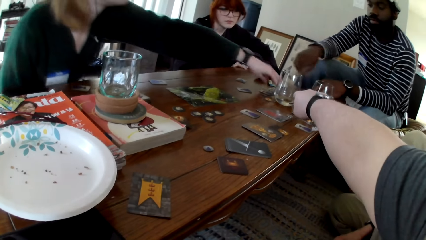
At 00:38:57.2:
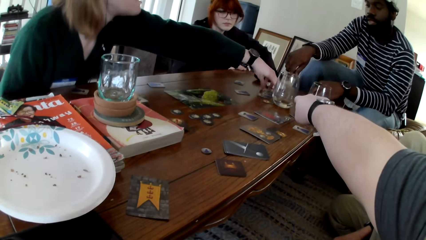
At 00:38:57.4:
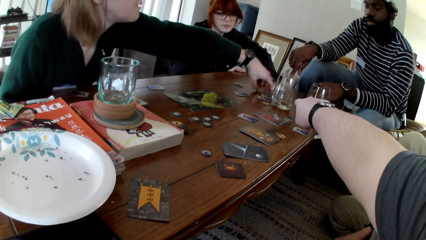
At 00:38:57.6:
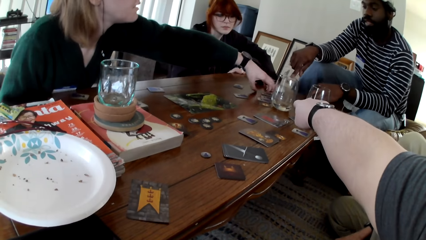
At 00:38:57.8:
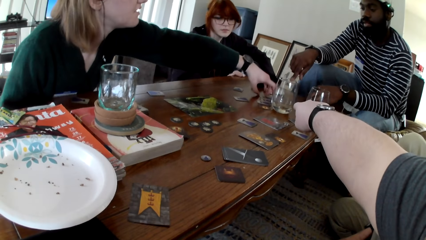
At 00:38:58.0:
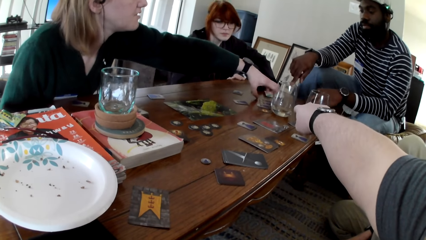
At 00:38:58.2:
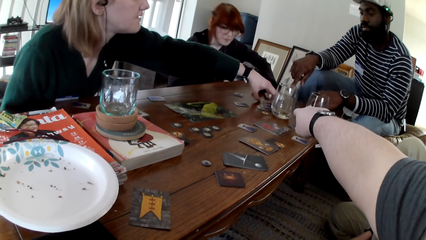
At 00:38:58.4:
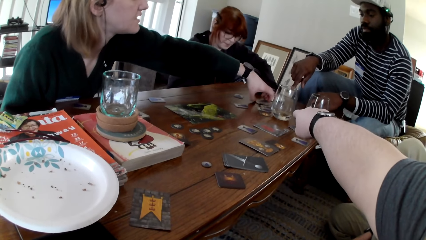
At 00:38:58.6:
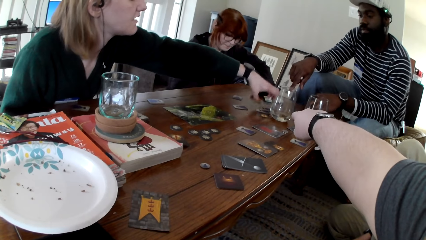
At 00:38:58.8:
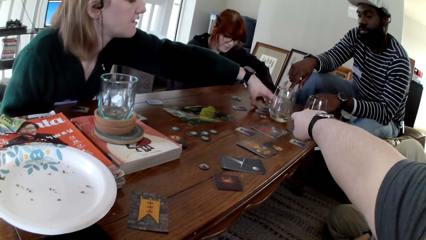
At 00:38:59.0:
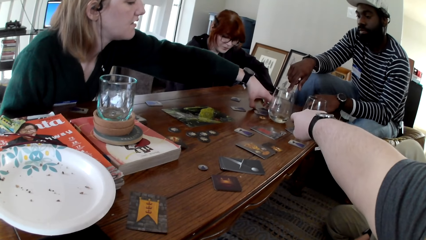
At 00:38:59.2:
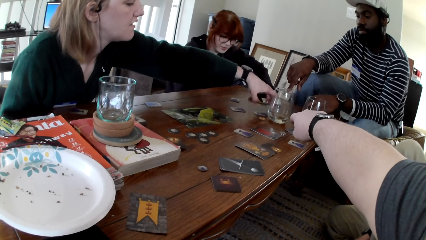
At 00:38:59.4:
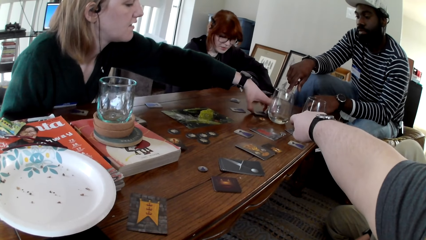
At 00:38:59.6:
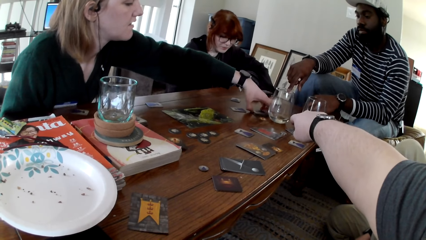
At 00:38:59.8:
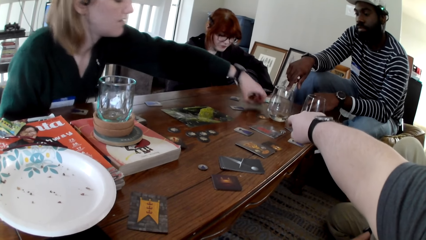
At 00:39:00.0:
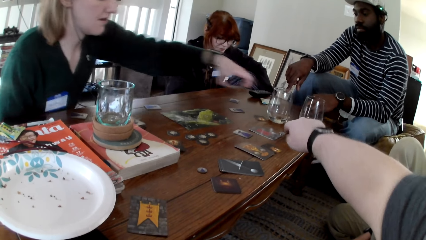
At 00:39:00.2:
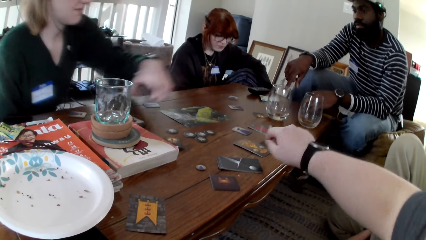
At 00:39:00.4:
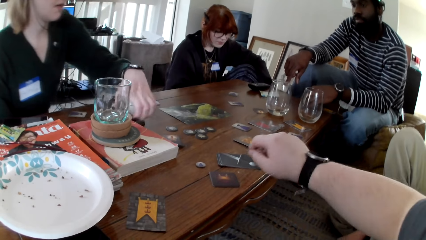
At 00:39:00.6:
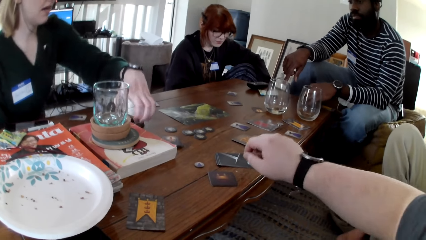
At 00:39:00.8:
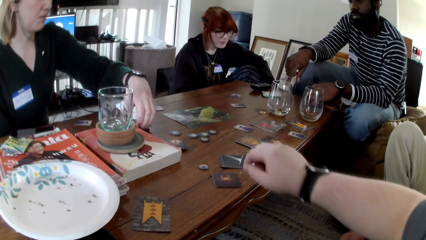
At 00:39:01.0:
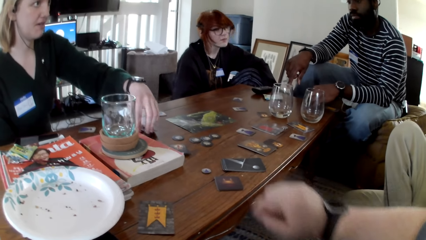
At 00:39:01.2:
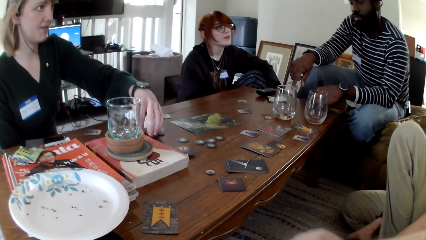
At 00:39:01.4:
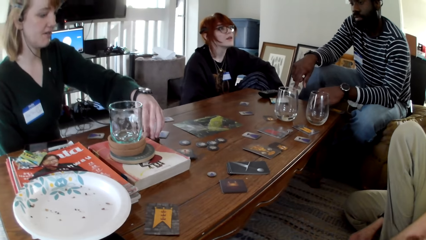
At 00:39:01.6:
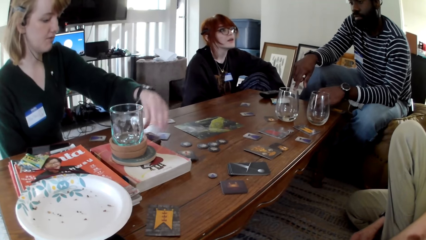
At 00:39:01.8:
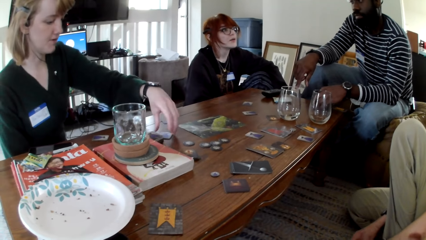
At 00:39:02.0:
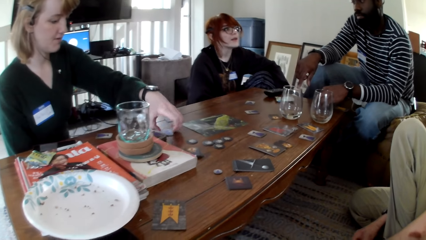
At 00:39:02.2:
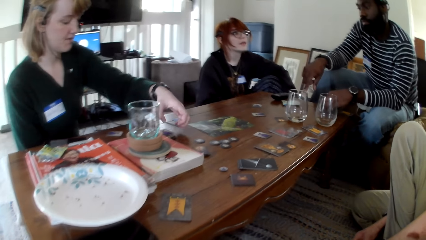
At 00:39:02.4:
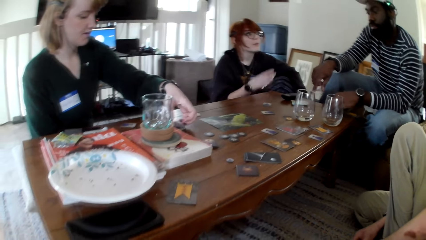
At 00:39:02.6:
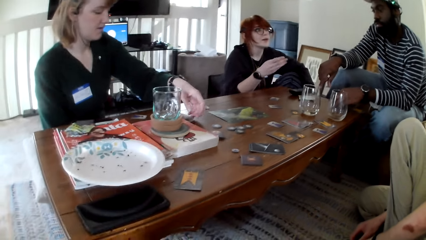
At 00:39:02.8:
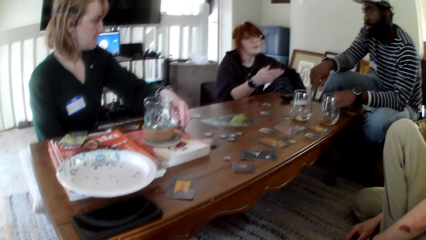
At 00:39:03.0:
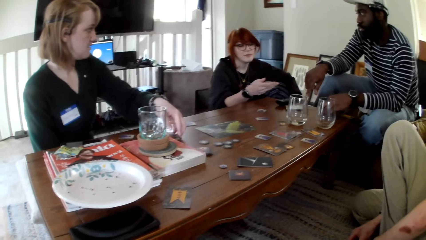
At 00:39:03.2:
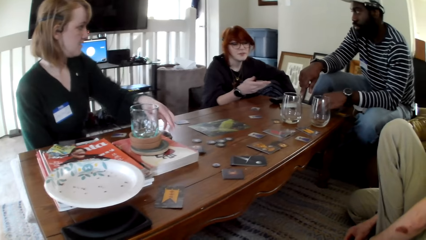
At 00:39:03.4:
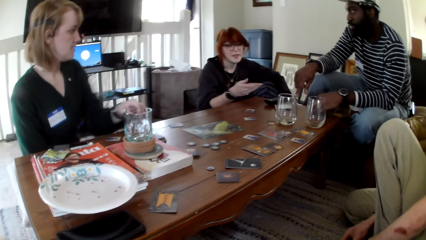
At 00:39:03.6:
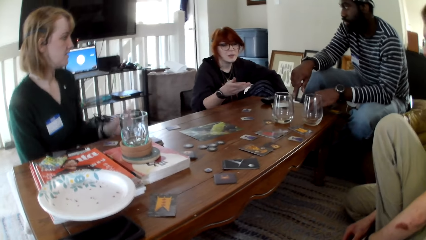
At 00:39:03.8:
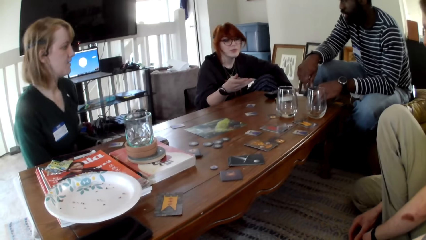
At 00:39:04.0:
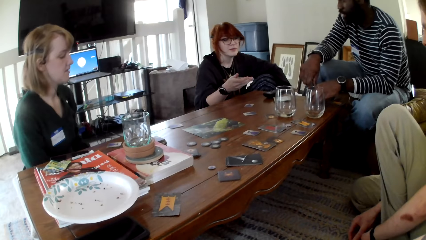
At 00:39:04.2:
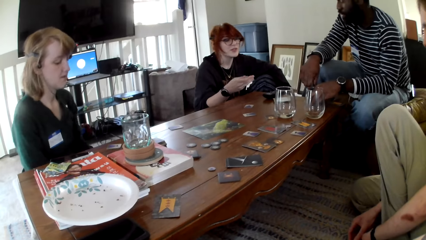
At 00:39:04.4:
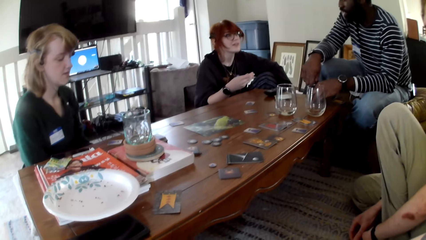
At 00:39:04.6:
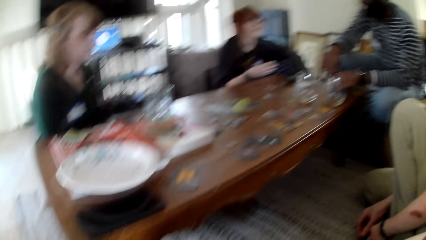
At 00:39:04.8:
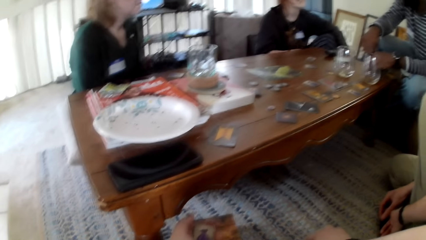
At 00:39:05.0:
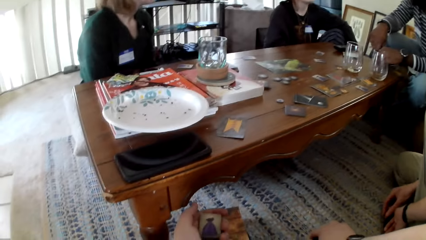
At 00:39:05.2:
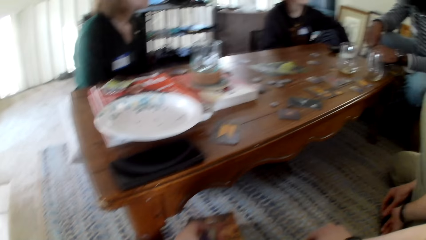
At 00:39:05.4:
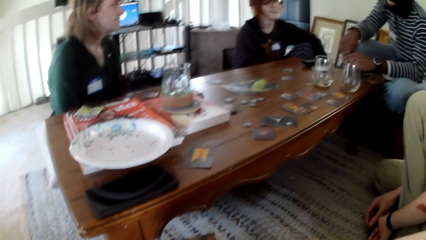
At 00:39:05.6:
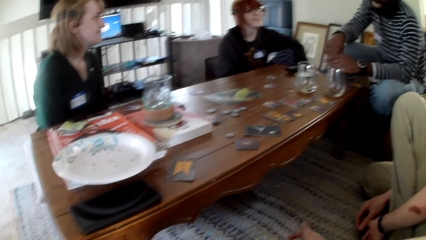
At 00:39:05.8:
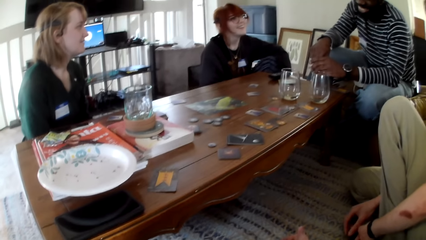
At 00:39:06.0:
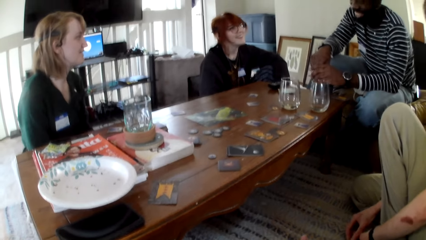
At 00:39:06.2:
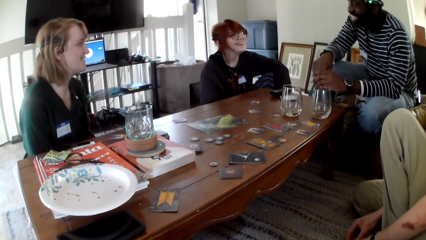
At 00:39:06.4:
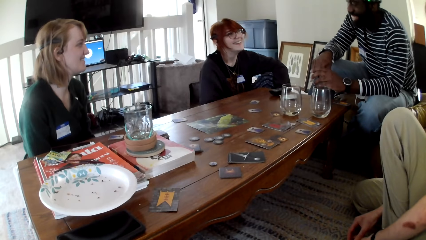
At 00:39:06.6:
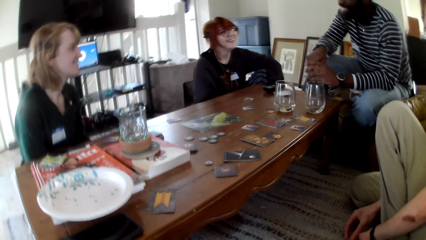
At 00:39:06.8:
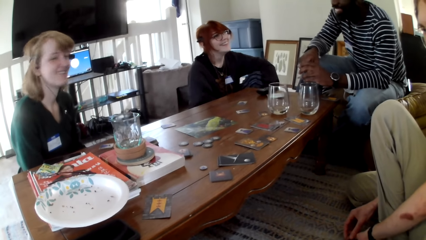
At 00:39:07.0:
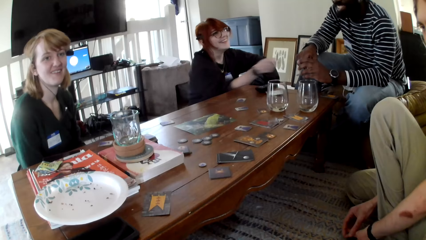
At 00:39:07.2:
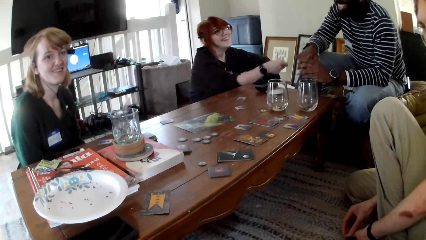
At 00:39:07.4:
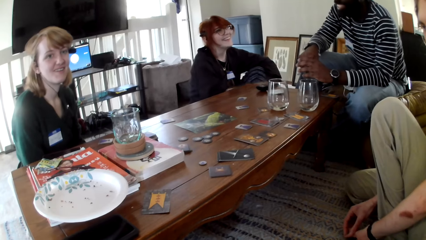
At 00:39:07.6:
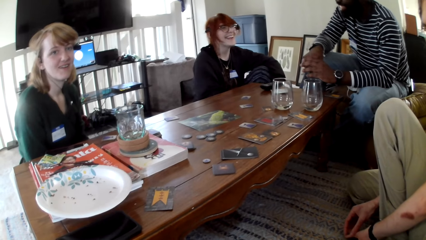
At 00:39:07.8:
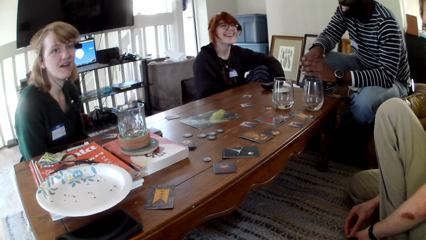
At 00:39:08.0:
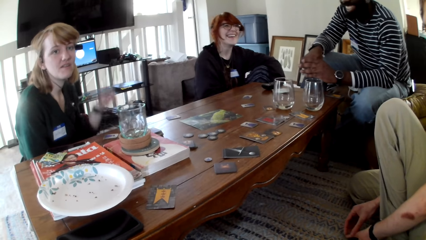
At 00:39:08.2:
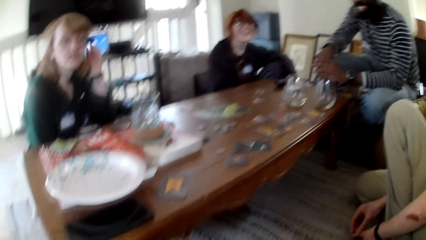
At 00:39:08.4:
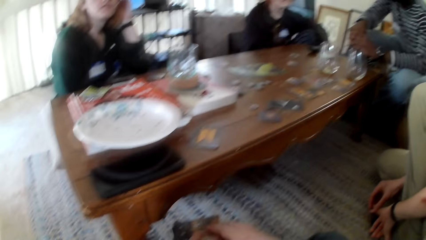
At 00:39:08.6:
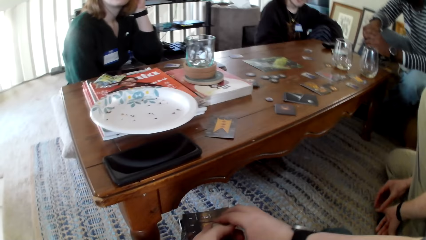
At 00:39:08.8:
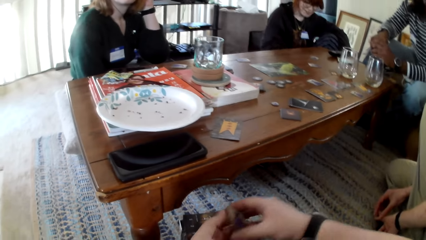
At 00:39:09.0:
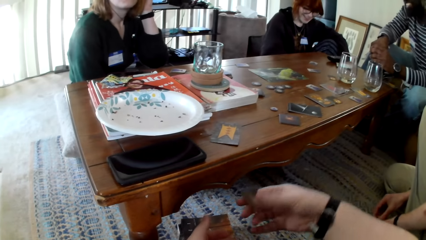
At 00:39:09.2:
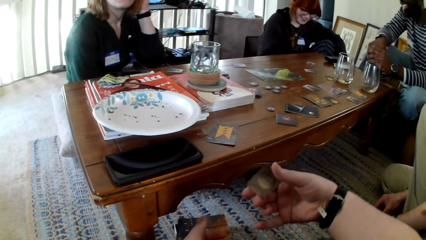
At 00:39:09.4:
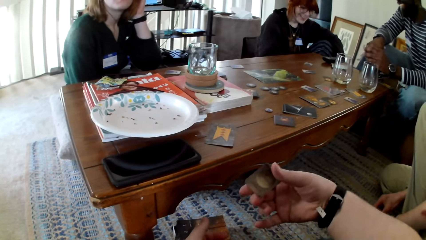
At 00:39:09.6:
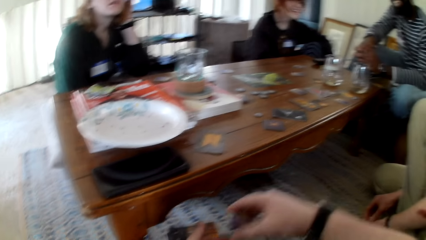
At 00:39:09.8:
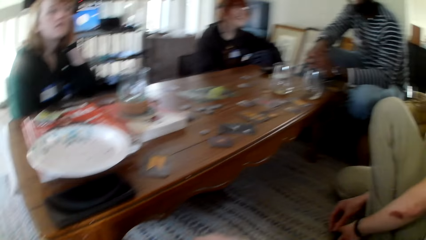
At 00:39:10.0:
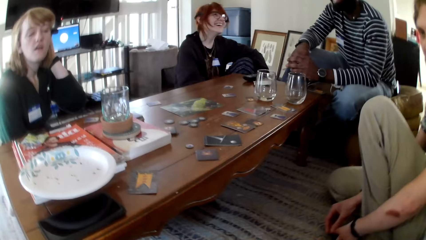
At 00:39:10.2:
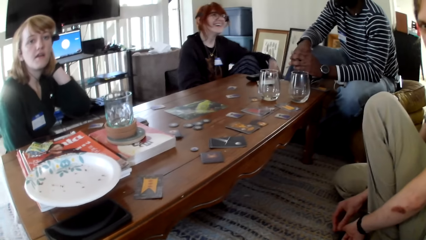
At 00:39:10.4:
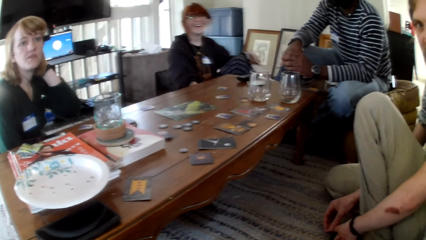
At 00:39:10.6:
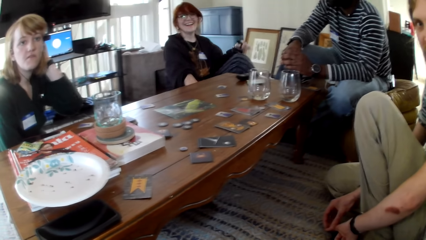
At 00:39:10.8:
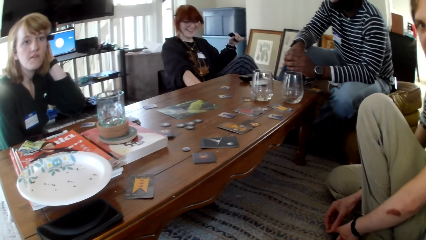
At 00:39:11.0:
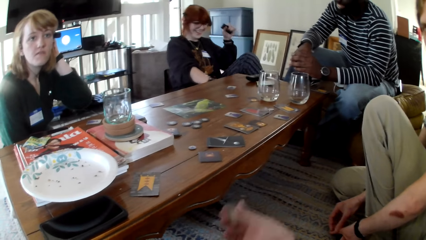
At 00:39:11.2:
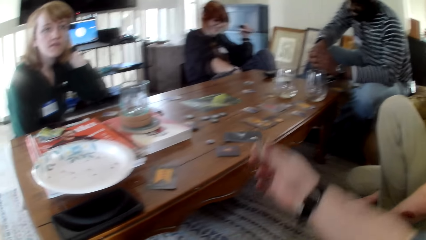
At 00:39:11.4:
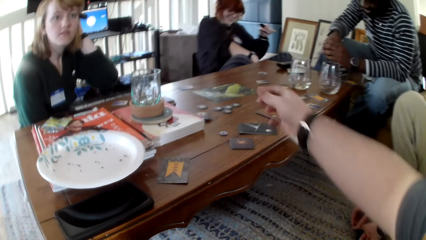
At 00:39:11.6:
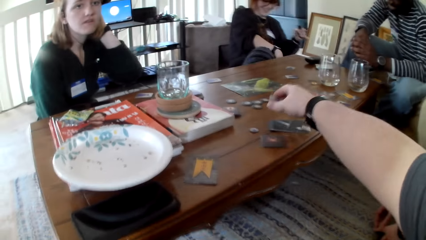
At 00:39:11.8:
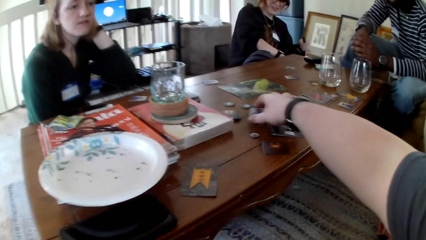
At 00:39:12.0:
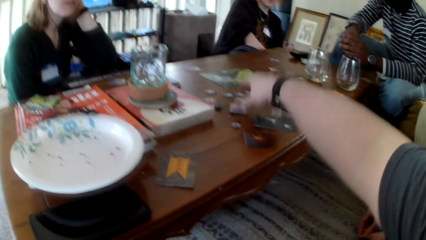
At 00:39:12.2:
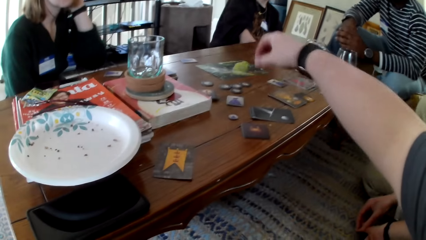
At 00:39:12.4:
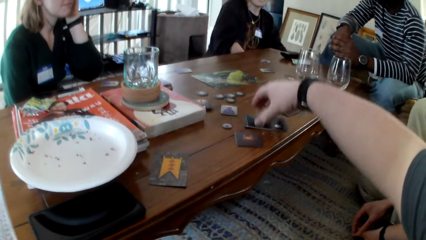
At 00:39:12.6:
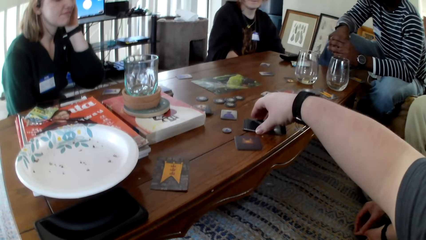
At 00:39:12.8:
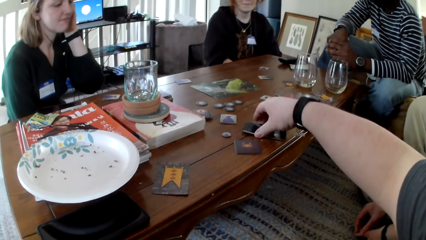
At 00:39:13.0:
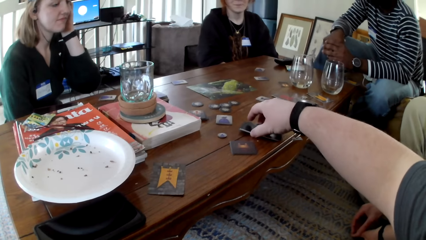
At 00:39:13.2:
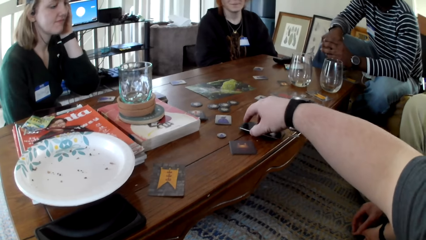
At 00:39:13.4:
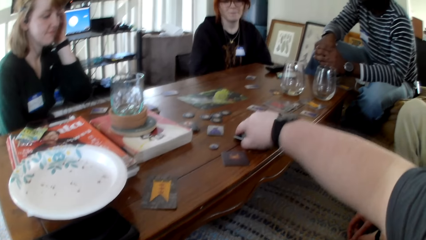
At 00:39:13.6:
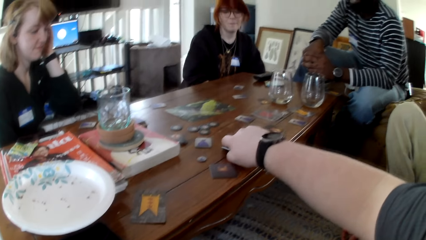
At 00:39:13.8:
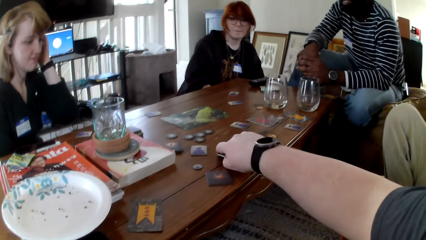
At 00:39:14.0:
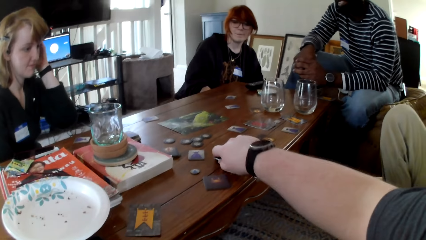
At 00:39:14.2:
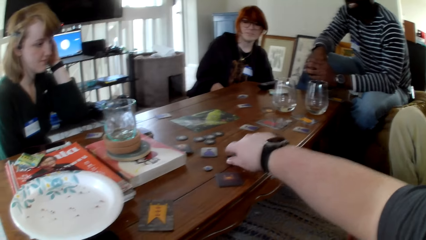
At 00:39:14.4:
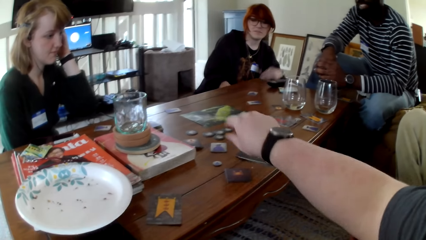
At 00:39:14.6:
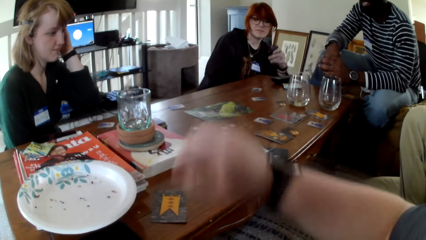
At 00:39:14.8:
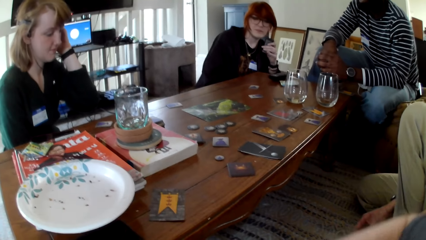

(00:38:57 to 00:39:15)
A woman collects the cards. A person touches the cards. The woman puts the cards on a card, picks up a card and puts the cards on a card. Another woman looks at the cards. A man laughs. The first woman laughs. The other woman laughs and gestures her hand. The person raises a hand up. The camera wearer picks up a card and puts the card on the table. They pick up the cards. They touch the cards.
